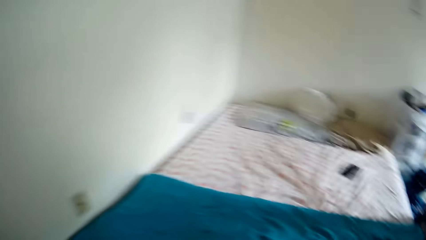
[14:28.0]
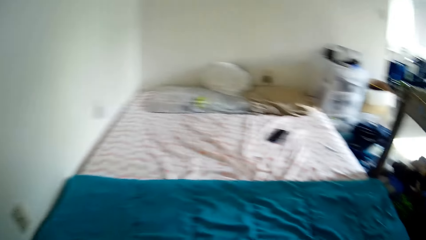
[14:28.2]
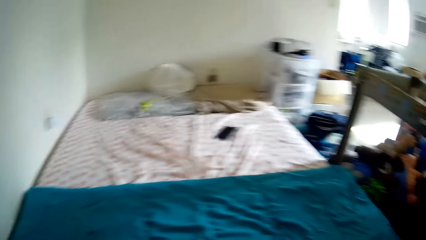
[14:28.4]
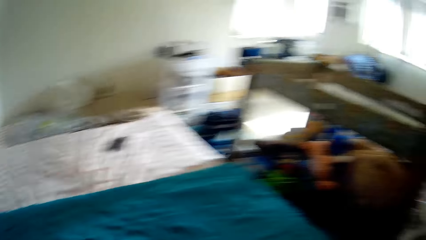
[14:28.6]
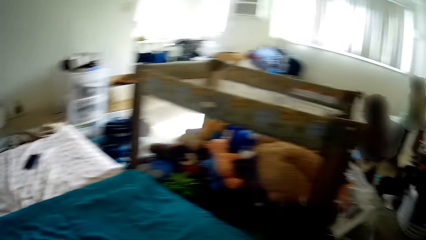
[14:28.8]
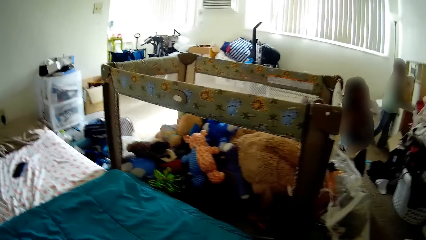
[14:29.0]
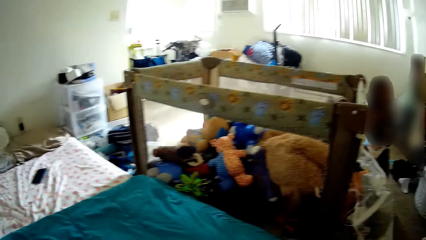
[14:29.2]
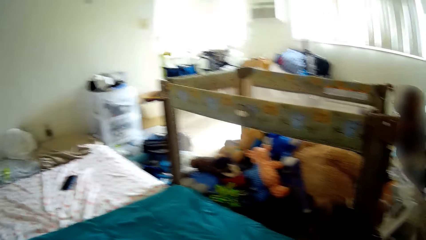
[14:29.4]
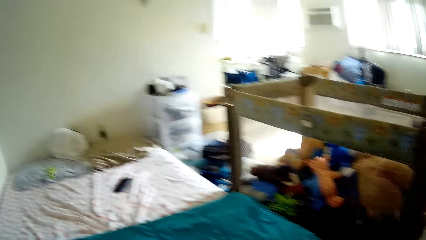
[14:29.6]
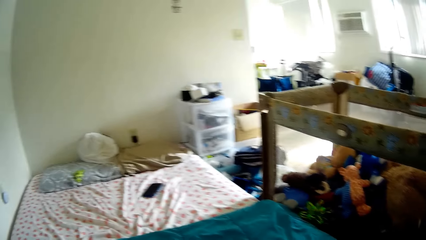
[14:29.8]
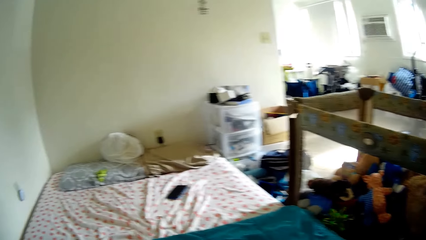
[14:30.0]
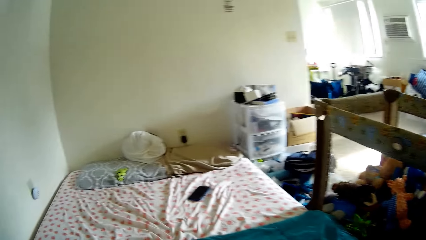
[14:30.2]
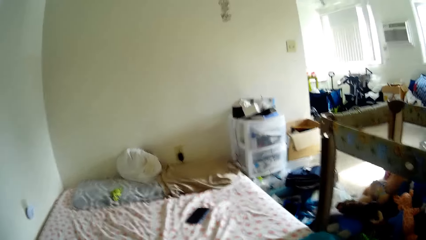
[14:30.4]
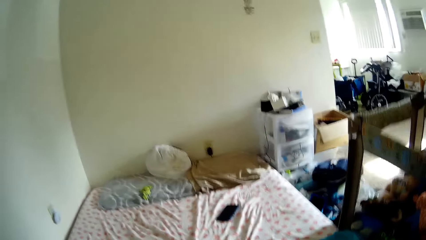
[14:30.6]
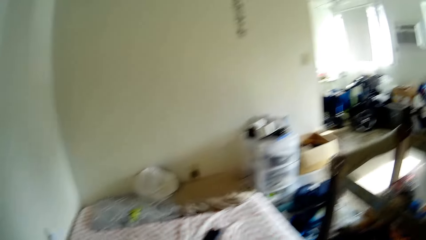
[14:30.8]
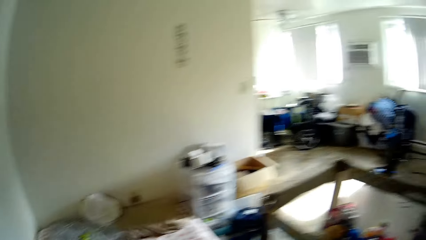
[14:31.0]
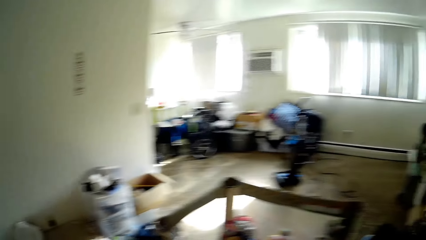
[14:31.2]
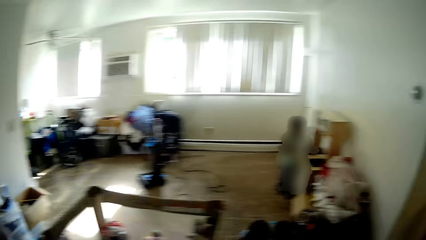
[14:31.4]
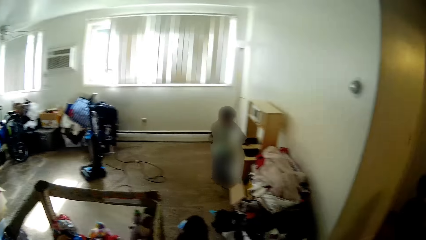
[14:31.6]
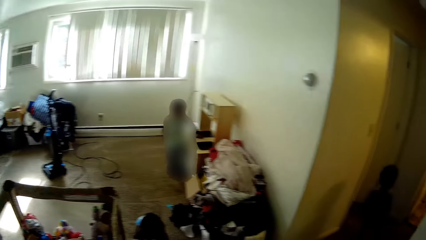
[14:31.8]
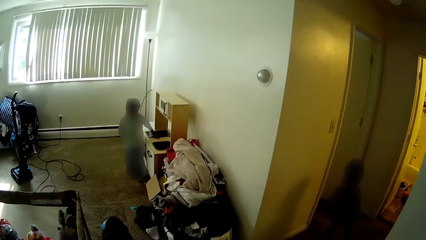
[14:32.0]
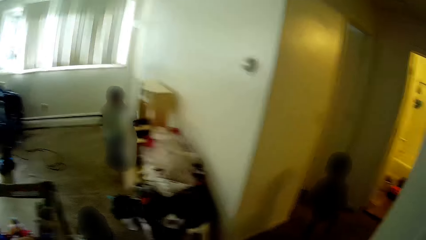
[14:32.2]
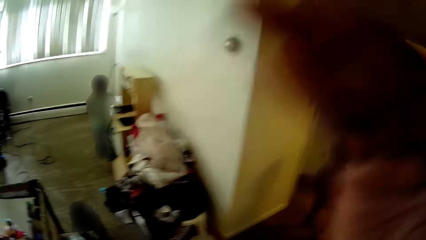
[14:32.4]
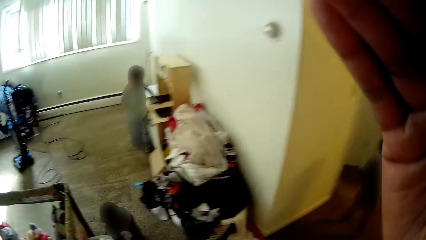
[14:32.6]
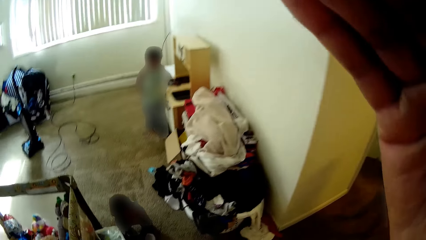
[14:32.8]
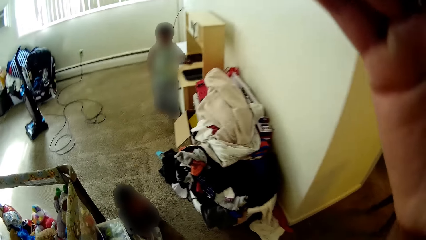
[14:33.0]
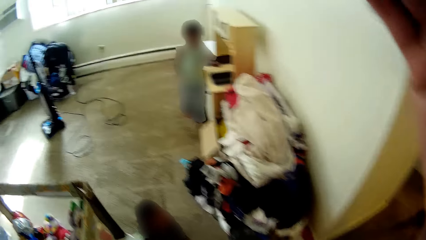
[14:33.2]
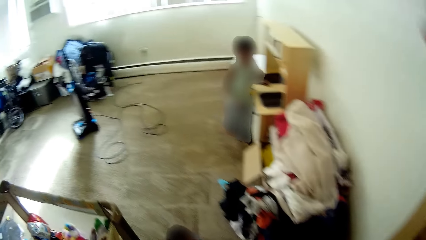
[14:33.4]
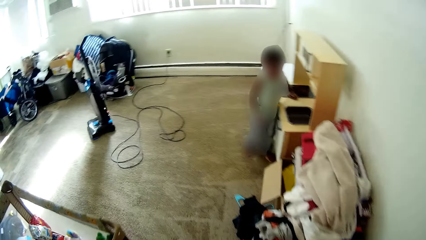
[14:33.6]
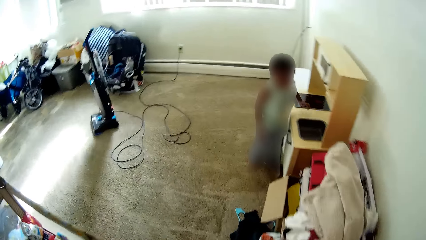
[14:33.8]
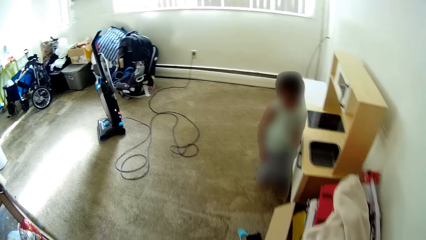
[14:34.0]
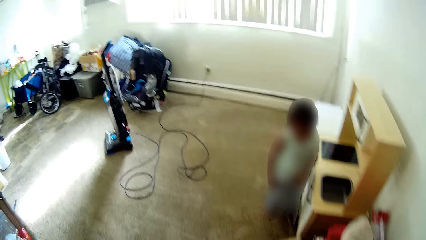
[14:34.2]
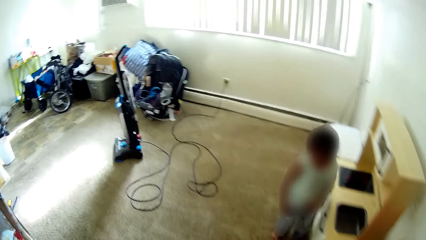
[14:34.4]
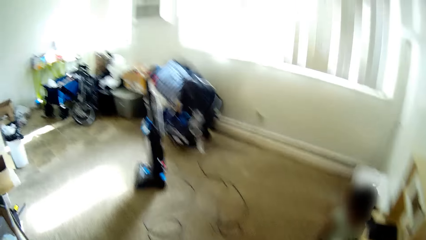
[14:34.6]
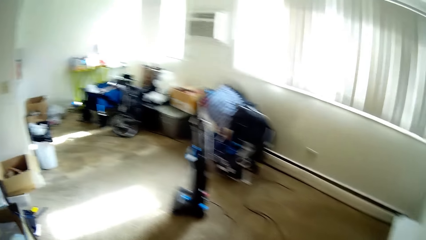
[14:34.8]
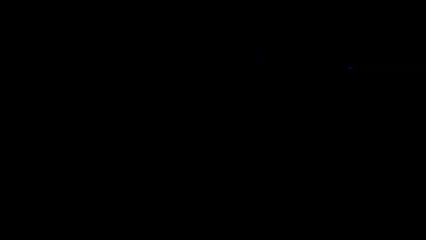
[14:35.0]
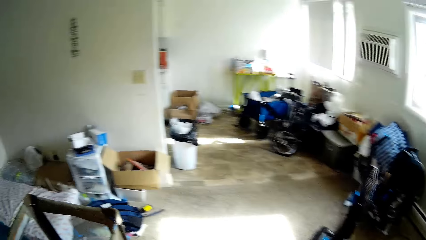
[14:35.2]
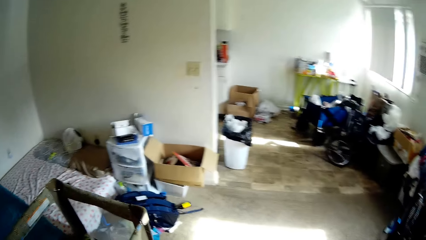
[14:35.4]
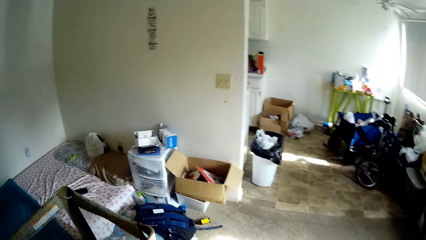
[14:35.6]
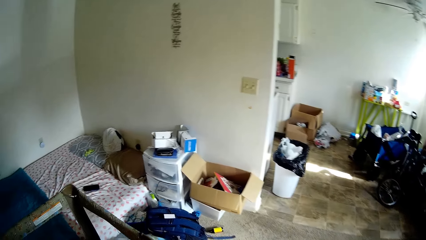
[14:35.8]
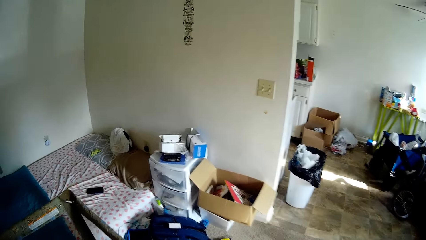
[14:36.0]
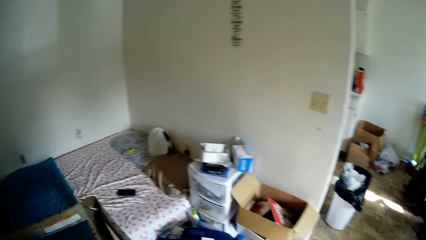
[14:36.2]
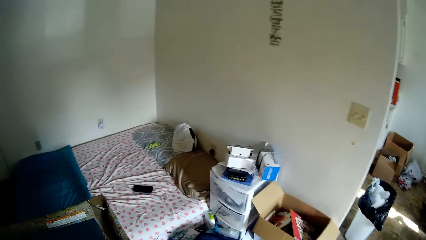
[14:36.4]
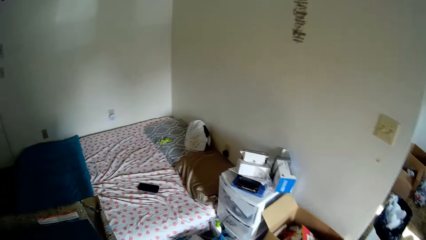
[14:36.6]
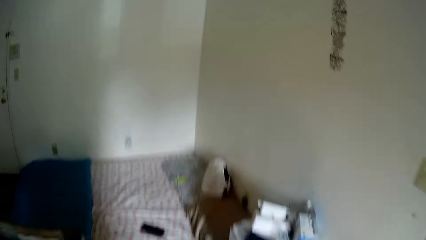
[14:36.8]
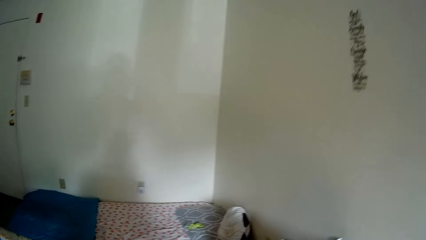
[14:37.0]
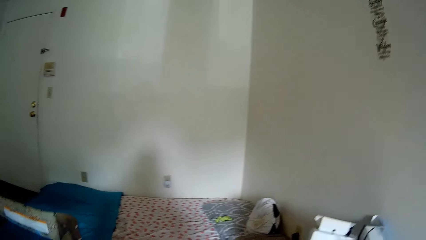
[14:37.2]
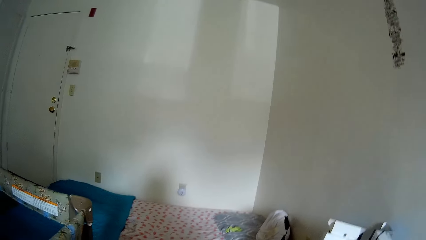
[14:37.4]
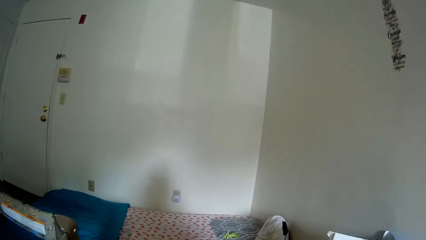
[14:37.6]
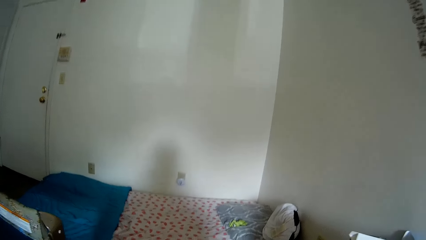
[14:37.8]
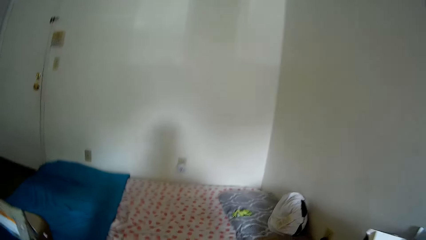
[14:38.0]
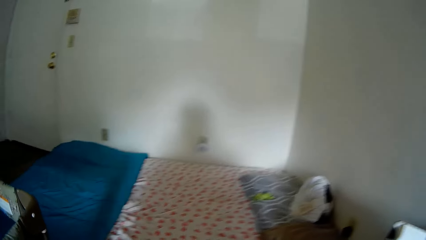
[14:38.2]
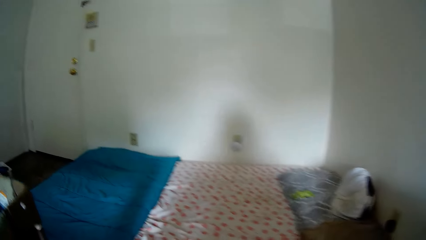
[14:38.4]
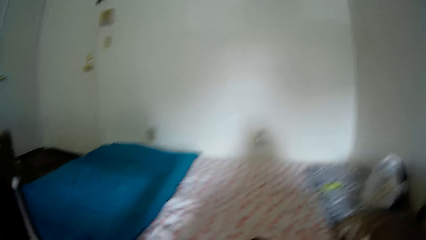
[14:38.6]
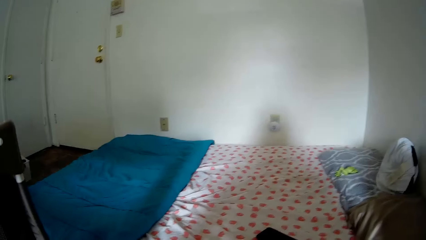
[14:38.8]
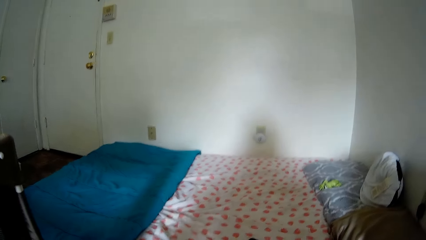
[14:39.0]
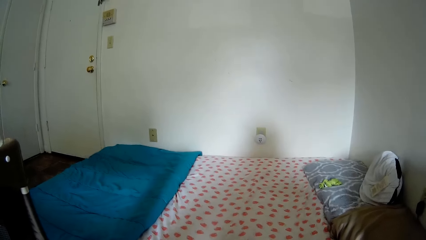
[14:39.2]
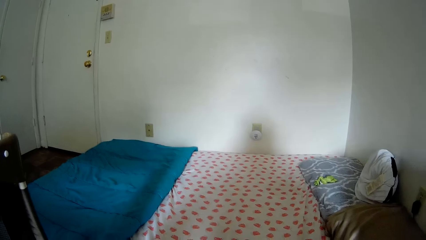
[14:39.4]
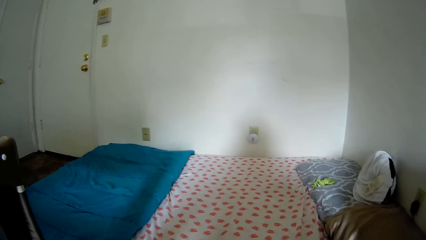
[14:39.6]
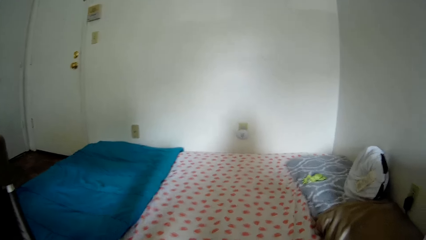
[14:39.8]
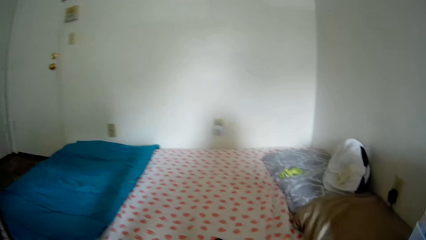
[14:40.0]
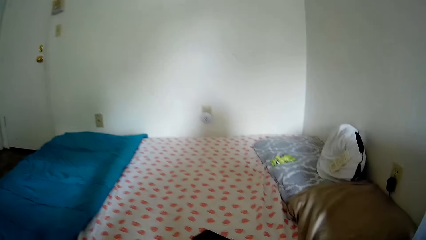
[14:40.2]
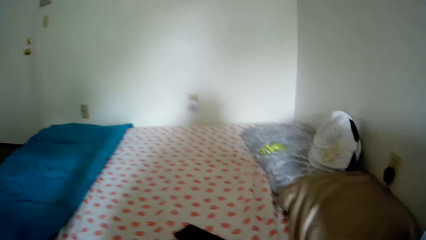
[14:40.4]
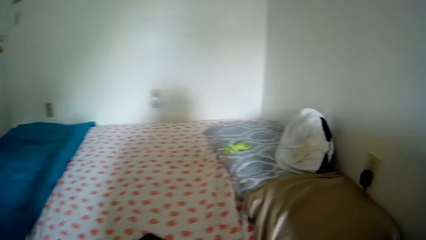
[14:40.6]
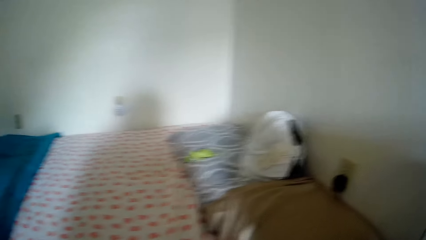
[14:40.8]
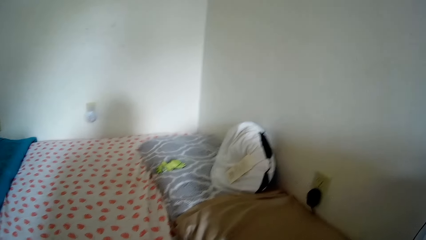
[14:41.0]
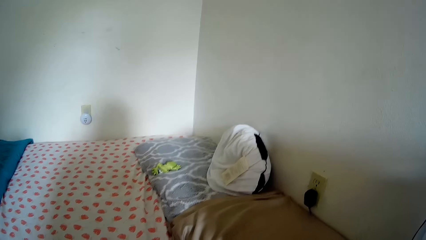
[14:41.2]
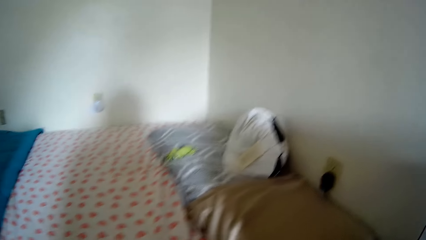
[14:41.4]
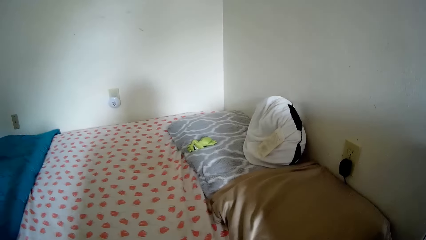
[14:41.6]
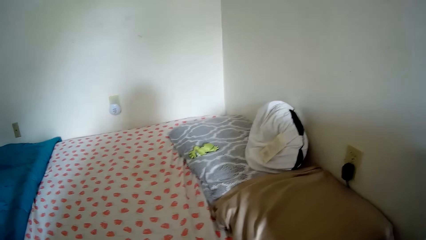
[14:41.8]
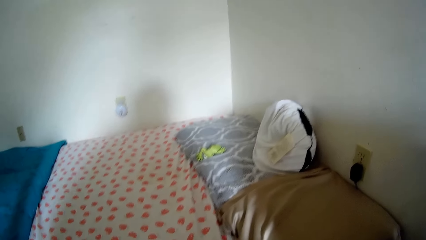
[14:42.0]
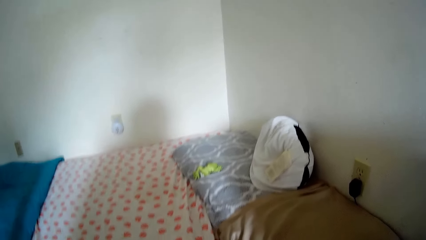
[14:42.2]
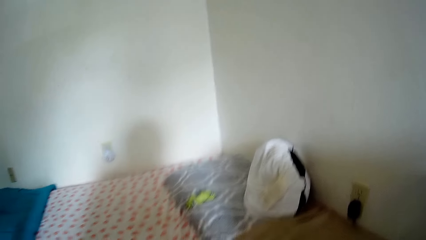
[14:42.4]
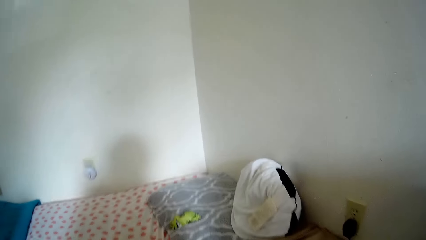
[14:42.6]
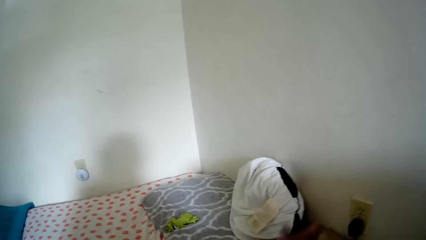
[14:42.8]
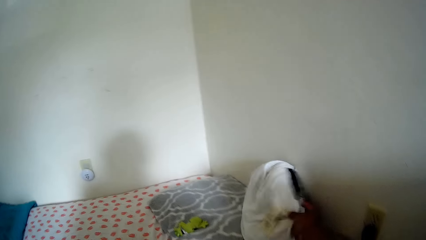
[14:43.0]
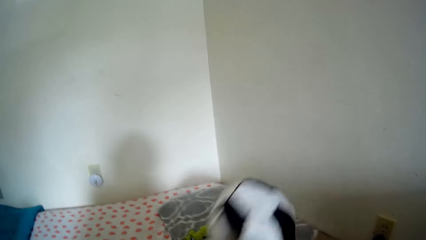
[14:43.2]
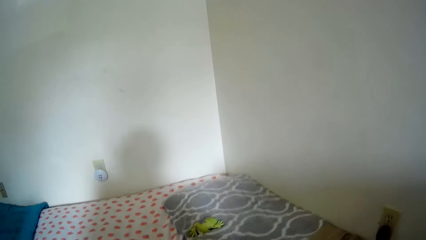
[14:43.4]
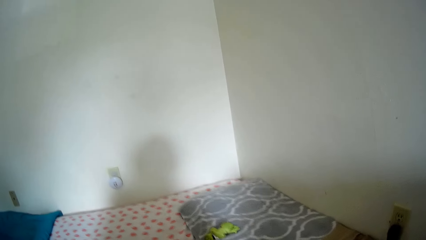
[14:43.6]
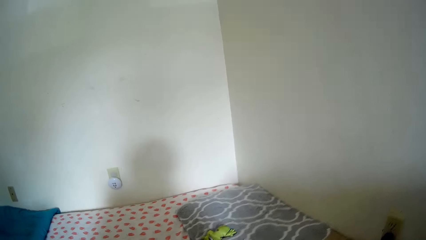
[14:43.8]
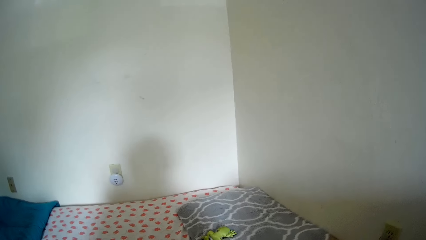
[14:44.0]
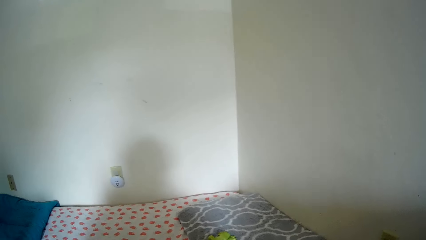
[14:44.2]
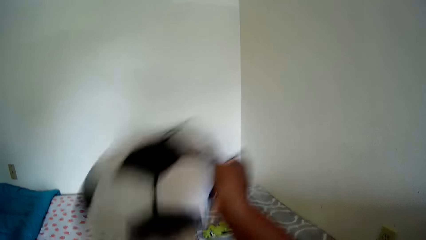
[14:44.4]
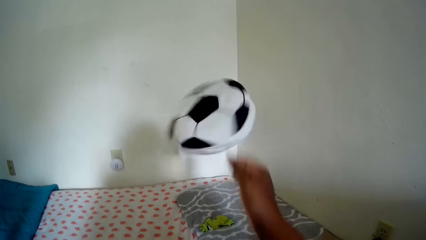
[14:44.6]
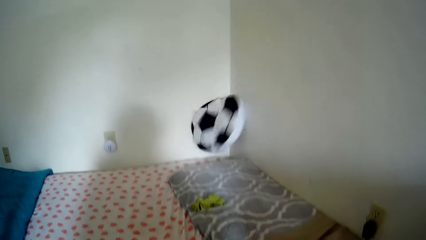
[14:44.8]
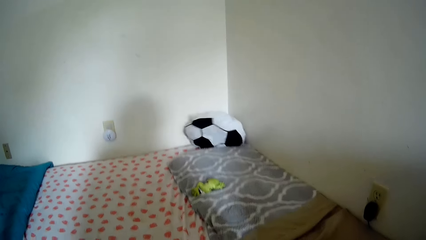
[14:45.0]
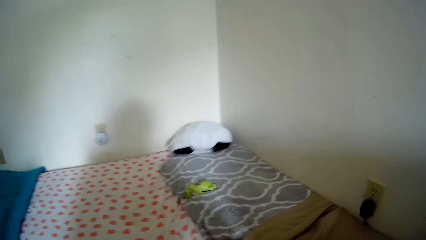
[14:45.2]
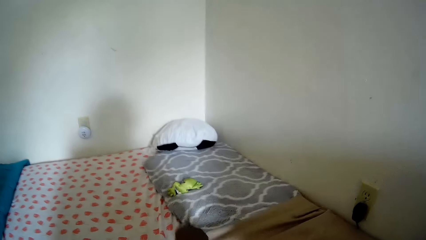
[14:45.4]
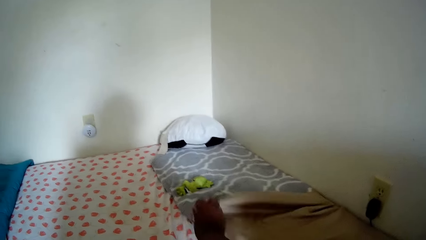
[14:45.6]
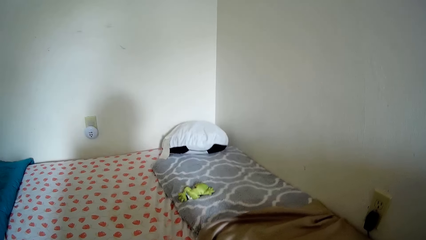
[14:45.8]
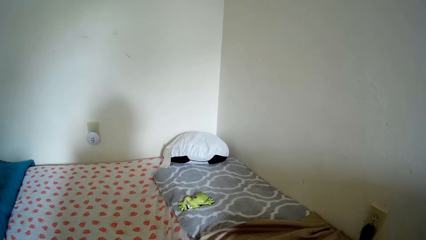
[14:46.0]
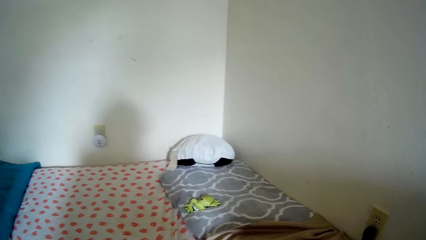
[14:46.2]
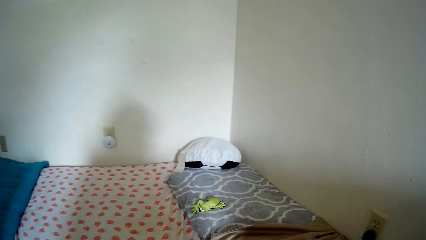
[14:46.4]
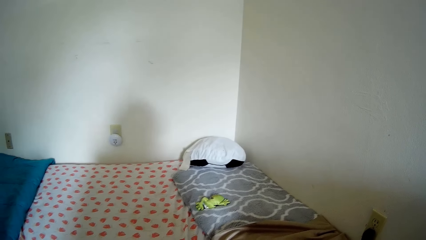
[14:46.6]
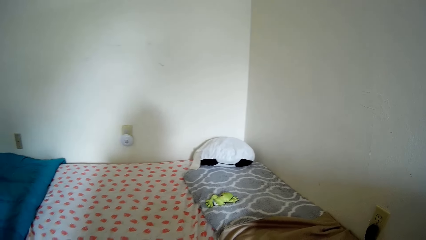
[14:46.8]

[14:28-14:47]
The camera wearer moves around. A child stands on the other side. The camera wearer adjusts the camera. She adjusts the bed cover on the bed with her hands. She picks up a pillow with her right hand. She throws the pillow with her right hand on the bed. She arranges the cloth on the bed with her right hand.
